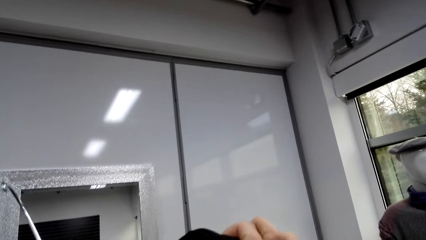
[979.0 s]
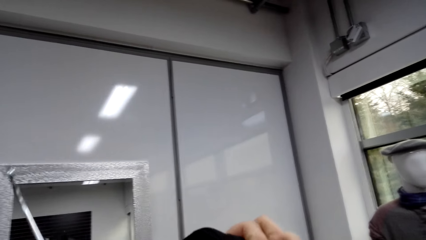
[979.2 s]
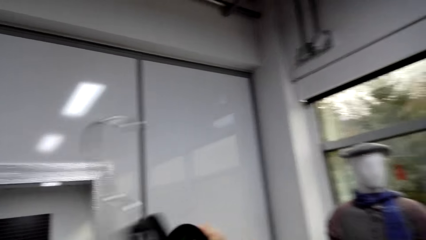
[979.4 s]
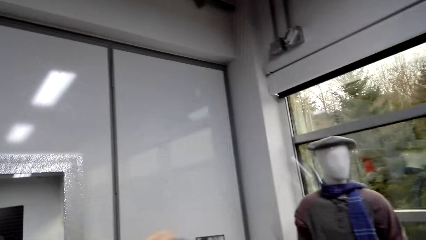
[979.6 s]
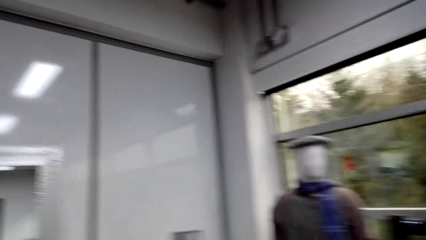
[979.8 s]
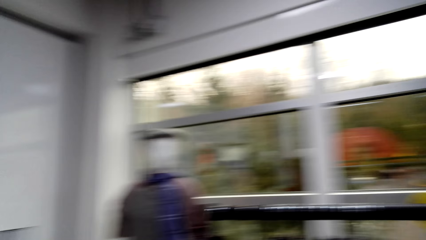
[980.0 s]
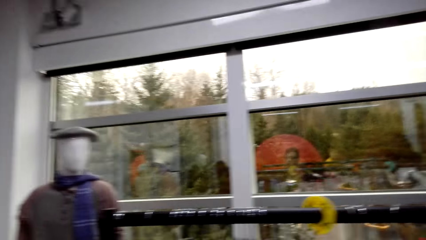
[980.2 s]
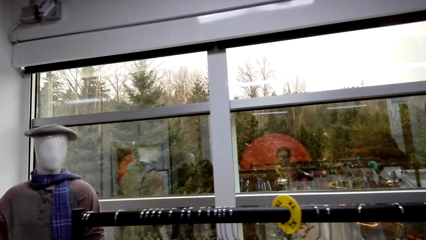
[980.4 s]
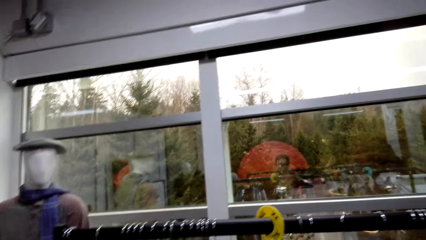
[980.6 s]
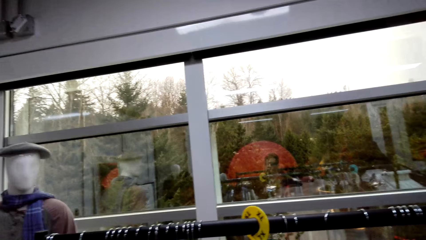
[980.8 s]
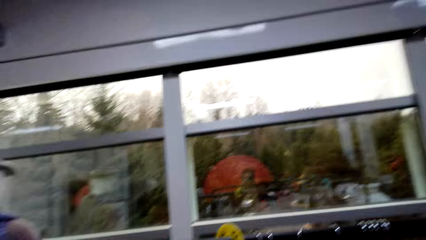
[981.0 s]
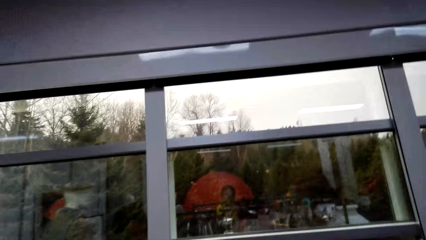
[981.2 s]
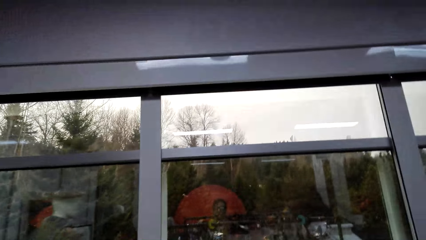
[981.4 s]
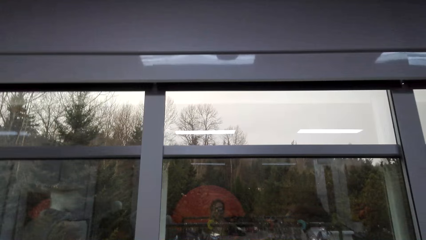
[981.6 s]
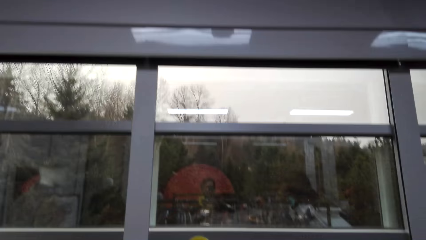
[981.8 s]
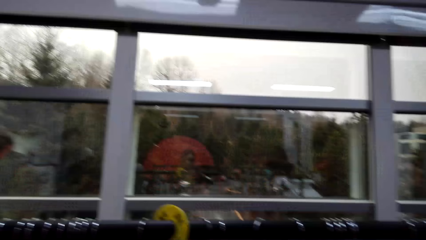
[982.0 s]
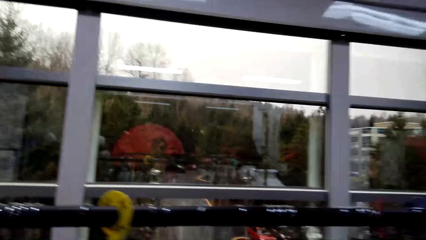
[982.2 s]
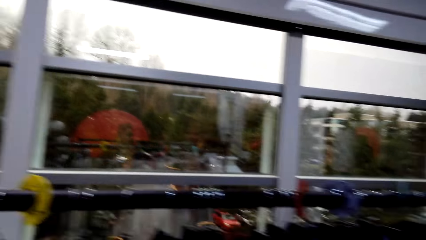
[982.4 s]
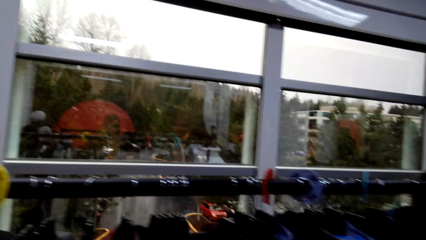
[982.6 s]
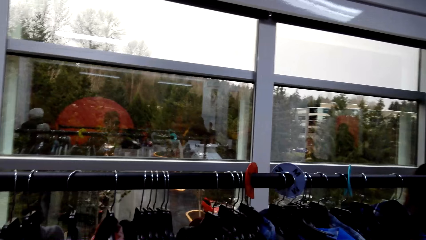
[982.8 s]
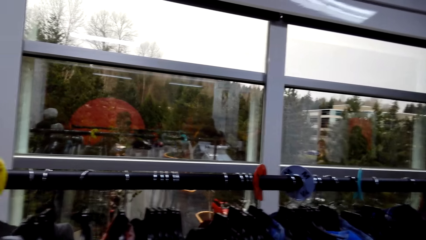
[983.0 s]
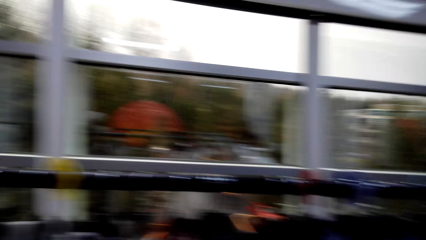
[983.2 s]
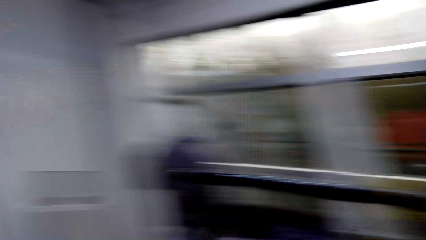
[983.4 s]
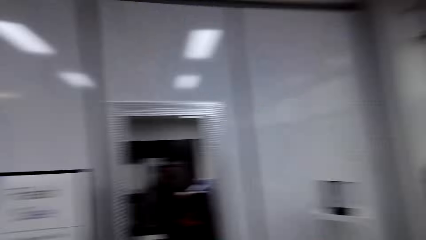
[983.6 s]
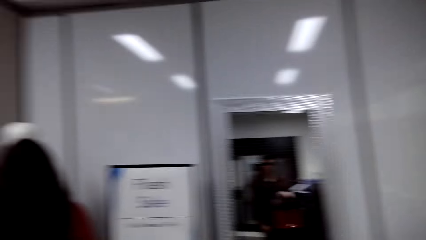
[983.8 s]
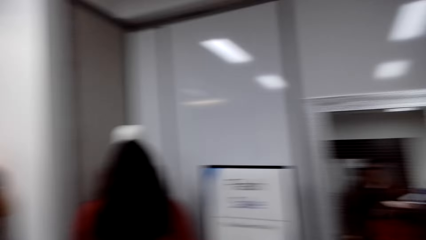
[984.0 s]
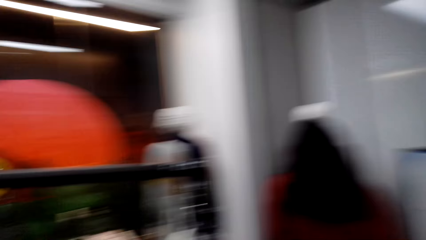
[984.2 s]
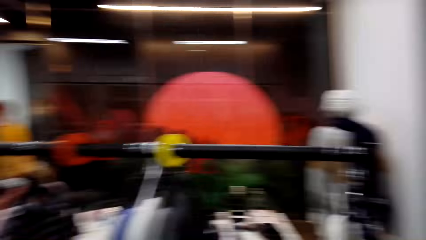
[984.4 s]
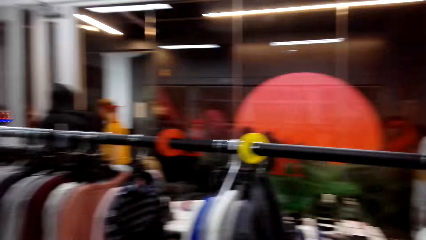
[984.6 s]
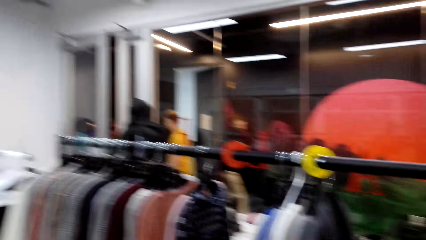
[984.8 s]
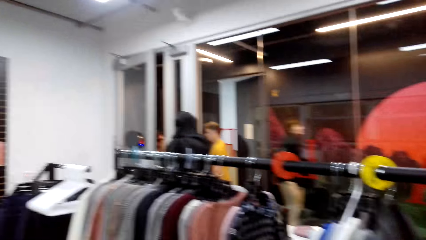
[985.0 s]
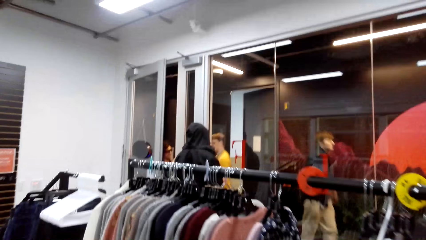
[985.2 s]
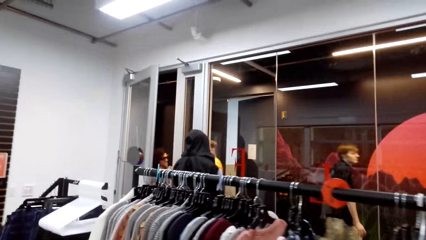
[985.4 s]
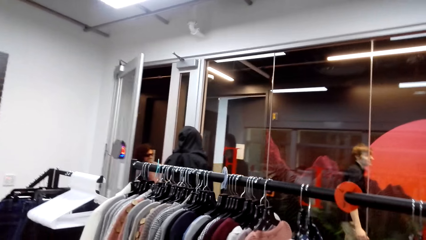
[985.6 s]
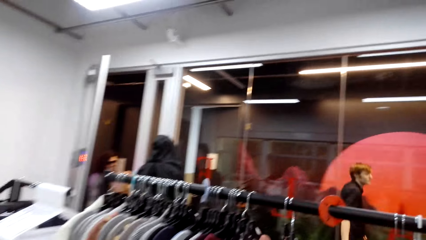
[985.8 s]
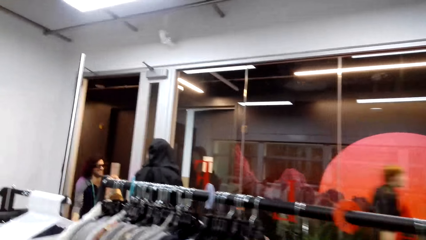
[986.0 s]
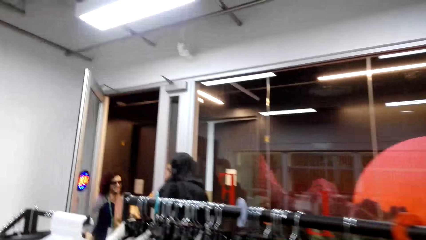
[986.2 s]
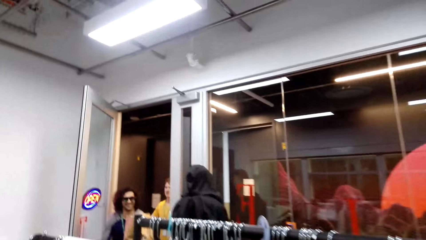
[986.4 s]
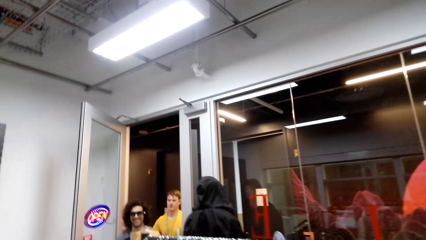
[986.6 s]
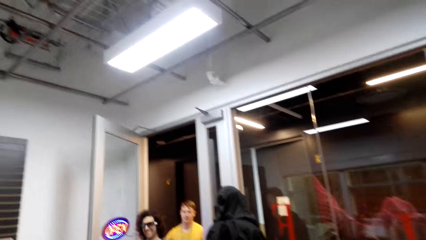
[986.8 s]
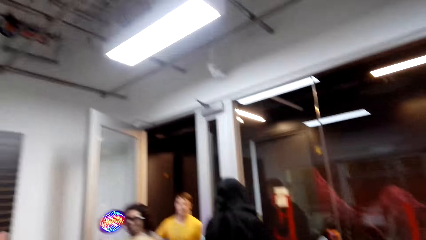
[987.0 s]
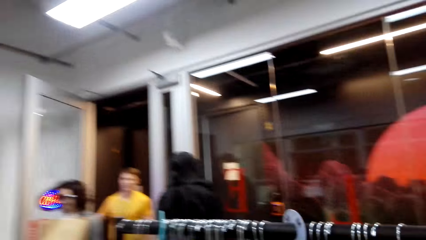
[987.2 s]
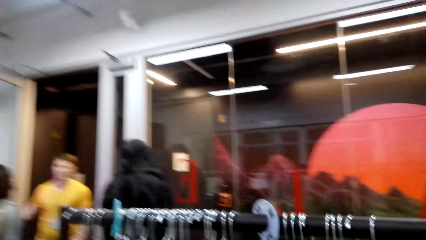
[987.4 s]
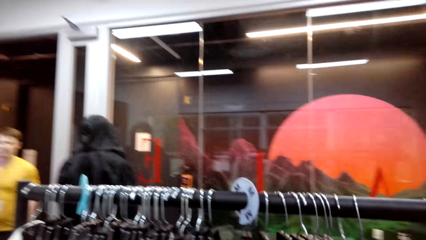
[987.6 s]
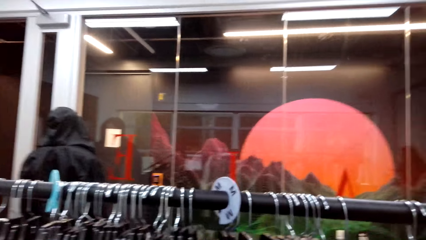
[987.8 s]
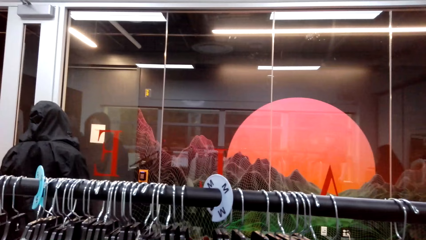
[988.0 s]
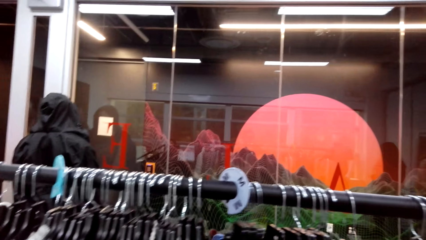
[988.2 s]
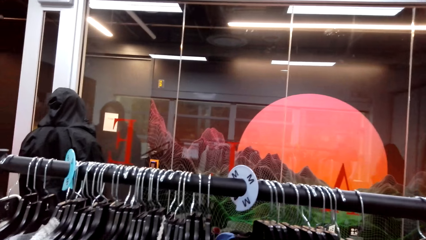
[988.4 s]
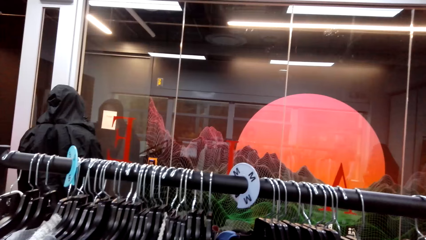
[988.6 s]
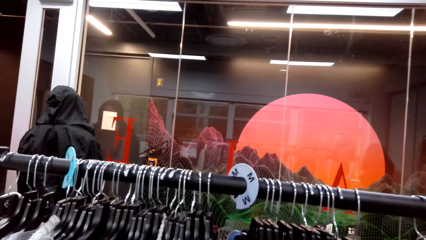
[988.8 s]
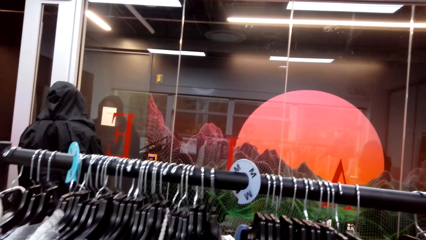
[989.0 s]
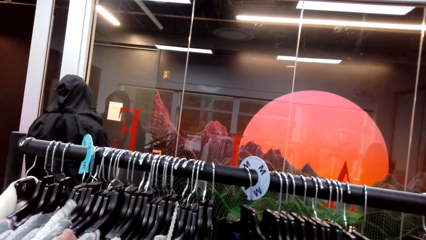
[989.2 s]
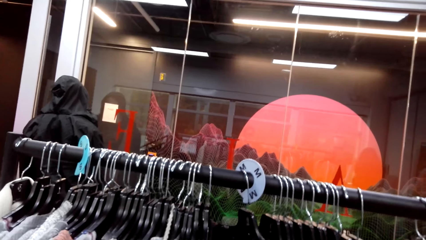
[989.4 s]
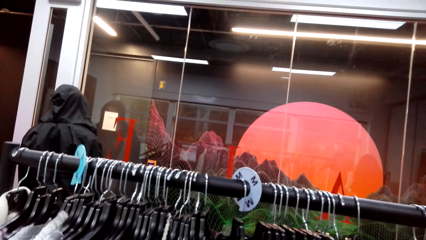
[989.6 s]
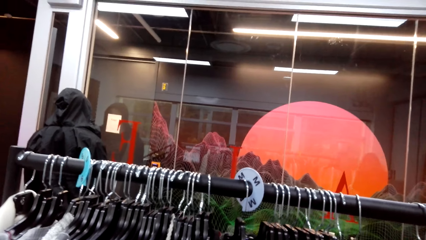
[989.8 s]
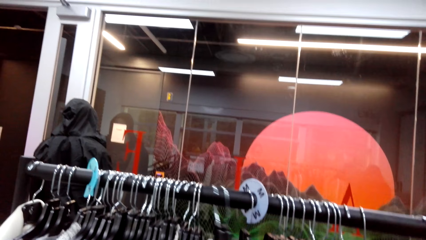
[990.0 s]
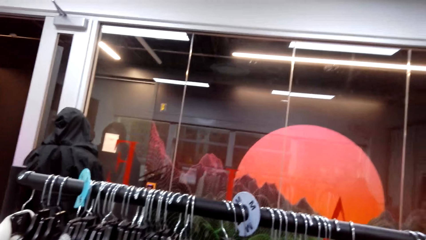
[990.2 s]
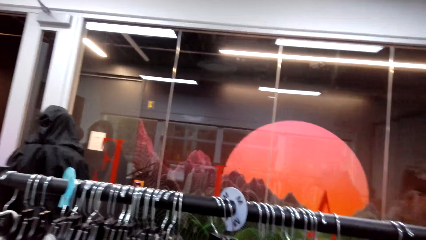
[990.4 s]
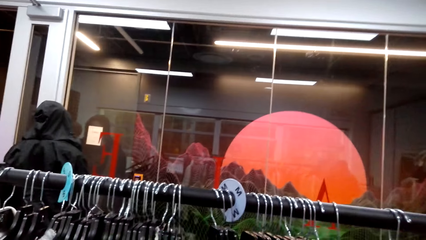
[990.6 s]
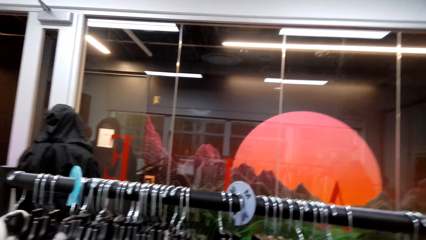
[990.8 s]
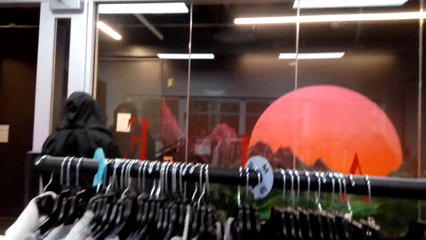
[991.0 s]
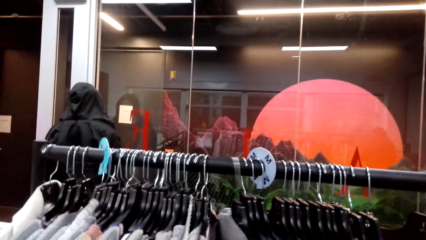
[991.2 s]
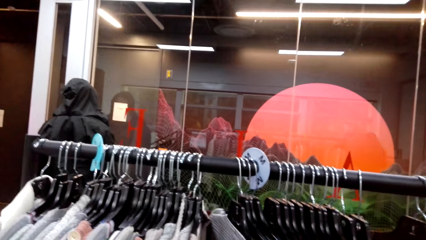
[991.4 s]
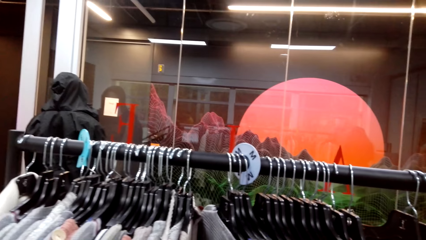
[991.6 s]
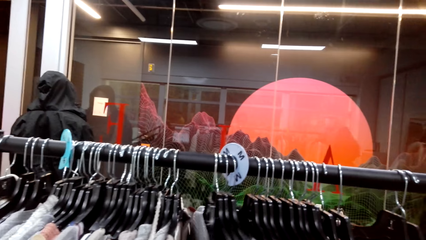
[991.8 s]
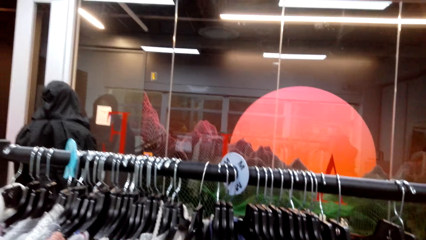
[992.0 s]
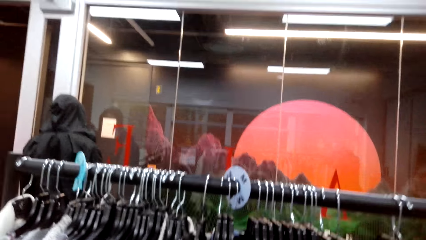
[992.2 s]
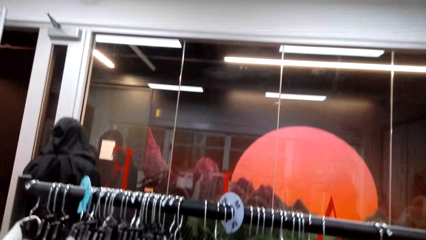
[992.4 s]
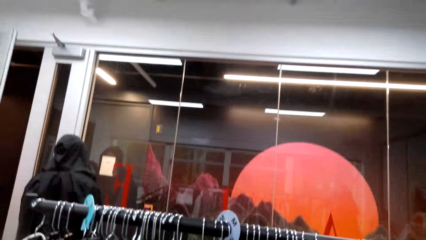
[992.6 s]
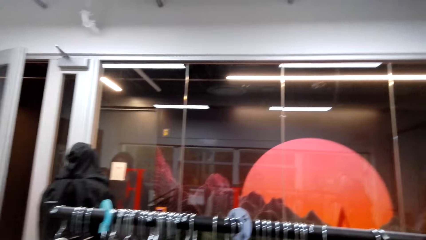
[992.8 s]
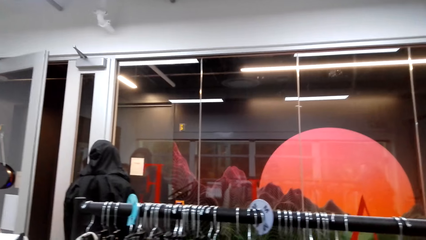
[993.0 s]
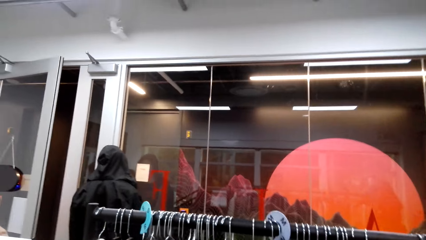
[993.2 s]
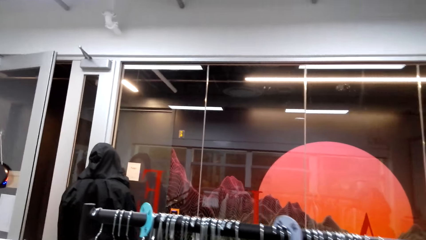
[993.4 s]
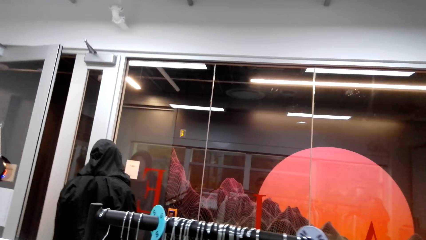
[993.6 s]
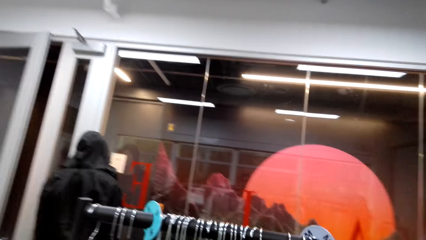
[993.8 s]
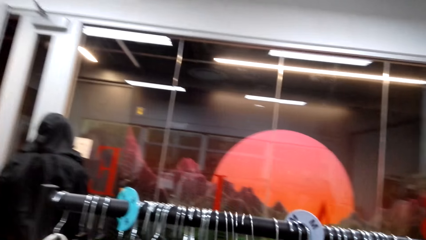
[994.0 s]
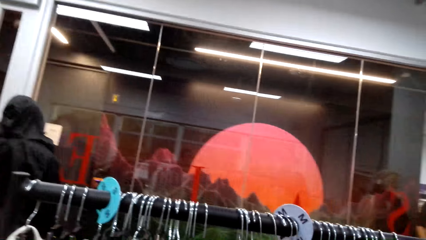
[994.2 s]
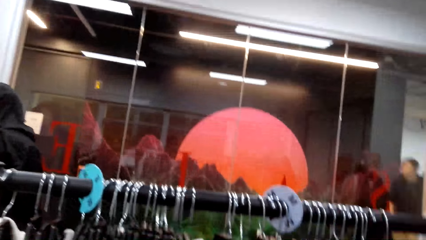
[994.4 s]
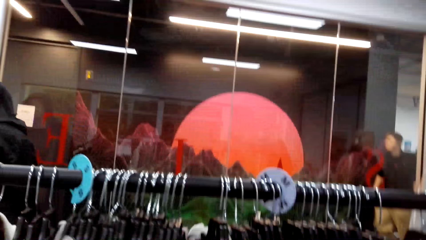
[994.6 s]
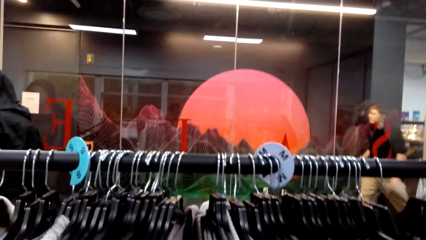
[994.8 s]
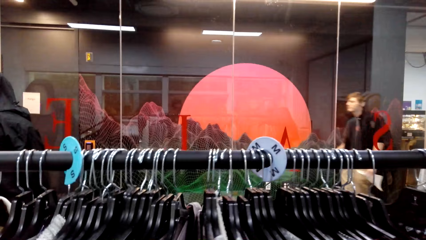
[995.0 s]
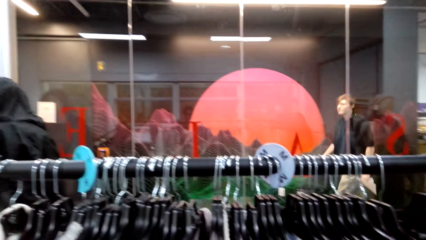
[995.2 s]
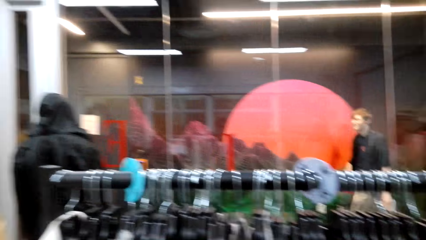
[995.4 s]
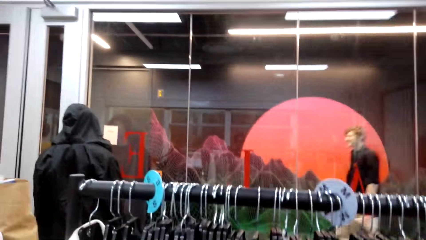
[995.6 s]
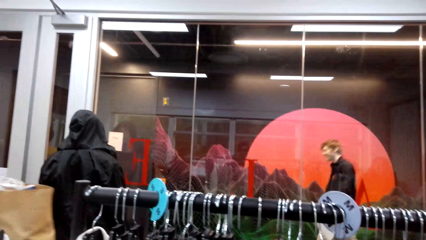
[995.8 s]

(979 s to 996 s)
The camera wearer looks around the supermarket. They stare at the clothes in the hangers. They look around the supermarket. They walk around the supermarket. They move the clothes on the metal rail.
